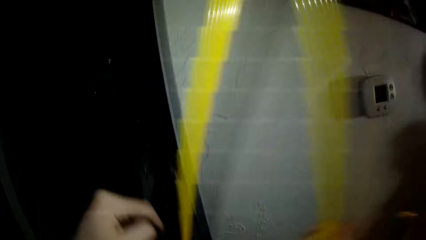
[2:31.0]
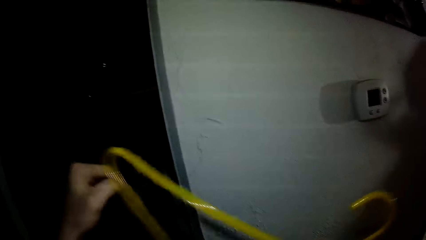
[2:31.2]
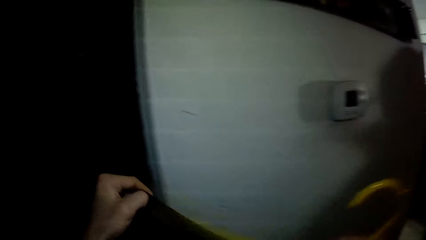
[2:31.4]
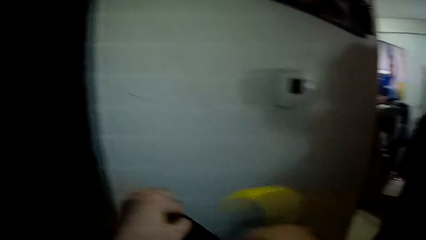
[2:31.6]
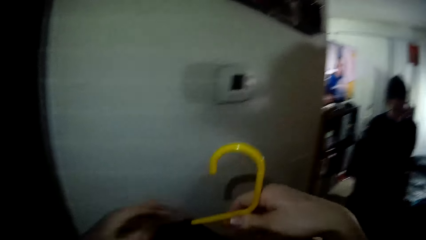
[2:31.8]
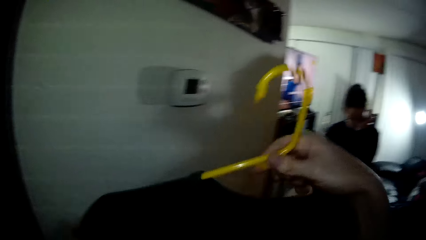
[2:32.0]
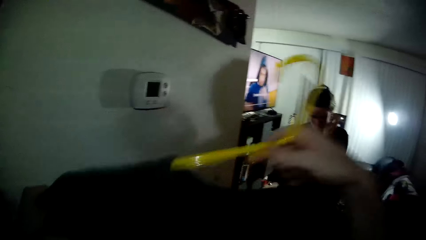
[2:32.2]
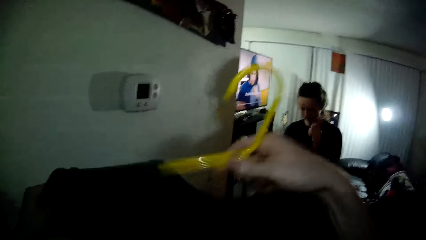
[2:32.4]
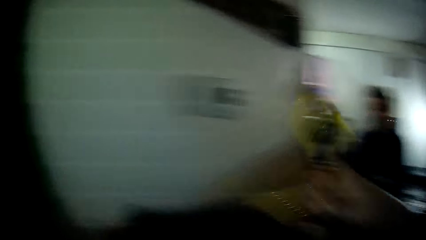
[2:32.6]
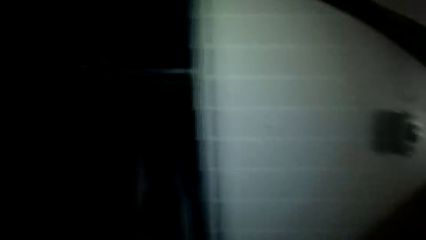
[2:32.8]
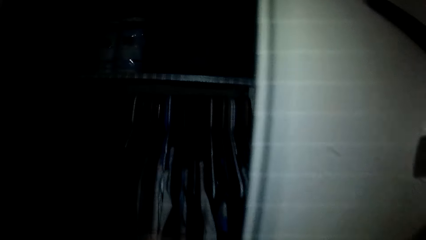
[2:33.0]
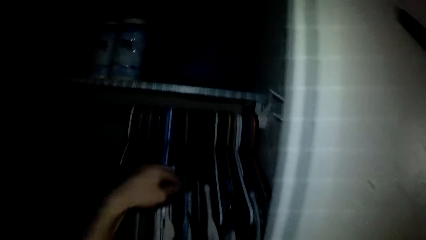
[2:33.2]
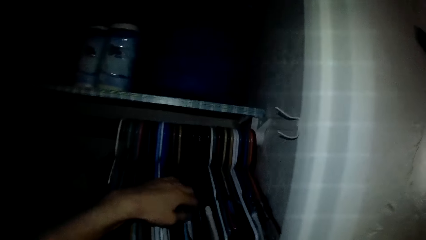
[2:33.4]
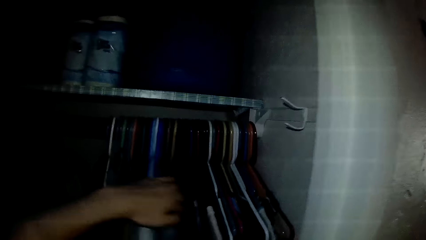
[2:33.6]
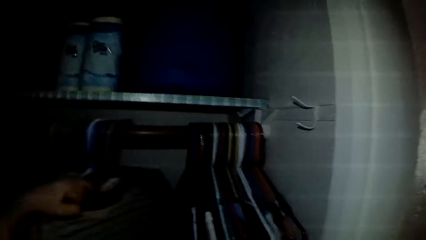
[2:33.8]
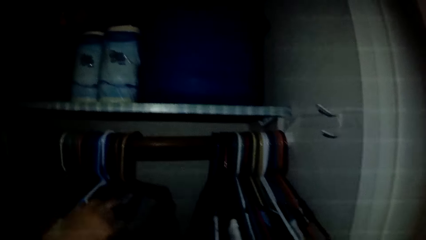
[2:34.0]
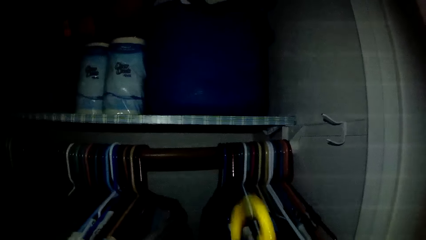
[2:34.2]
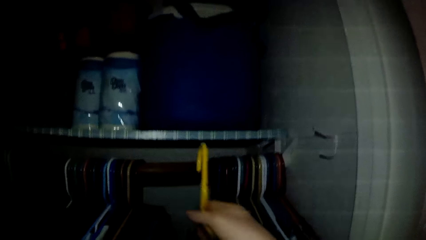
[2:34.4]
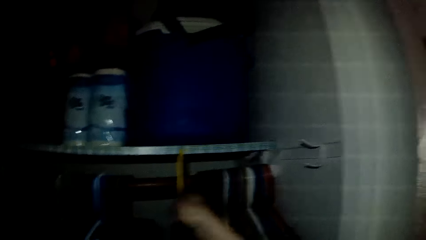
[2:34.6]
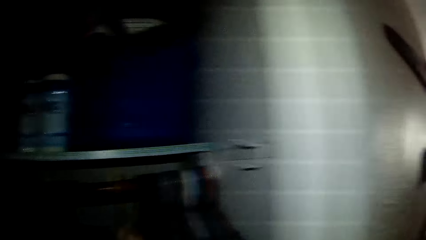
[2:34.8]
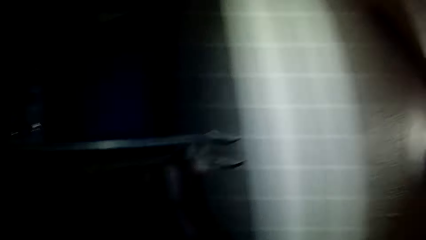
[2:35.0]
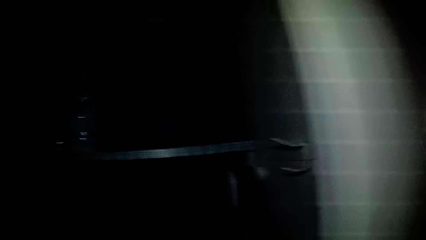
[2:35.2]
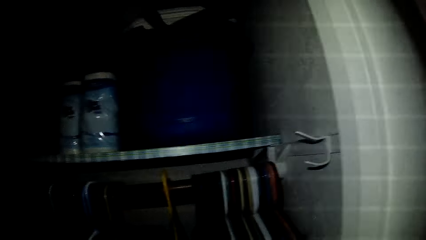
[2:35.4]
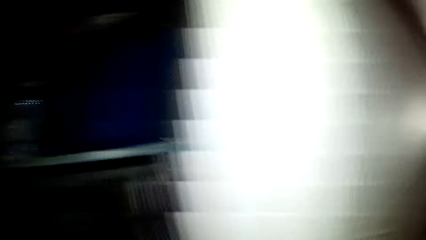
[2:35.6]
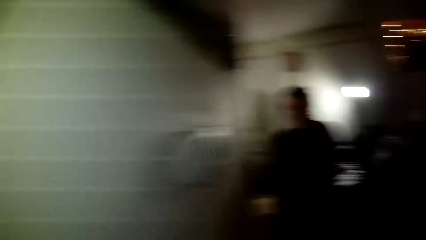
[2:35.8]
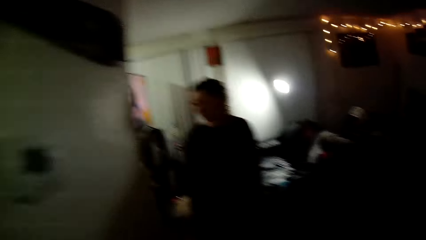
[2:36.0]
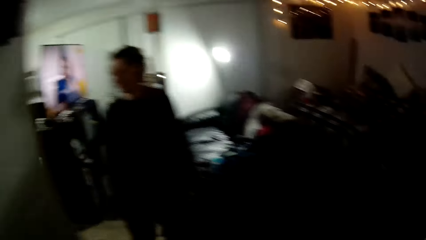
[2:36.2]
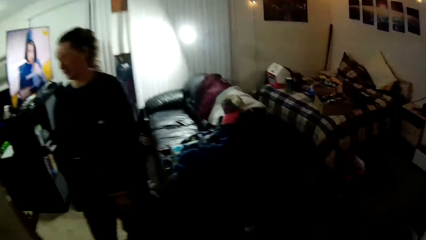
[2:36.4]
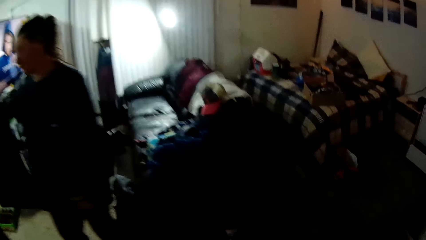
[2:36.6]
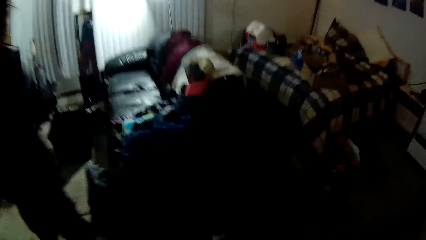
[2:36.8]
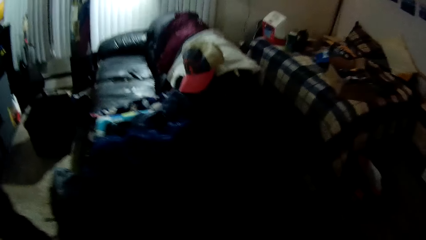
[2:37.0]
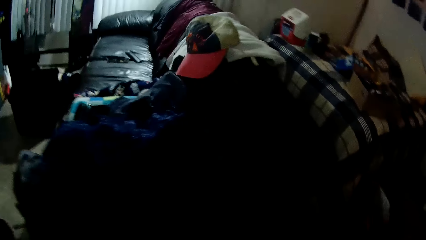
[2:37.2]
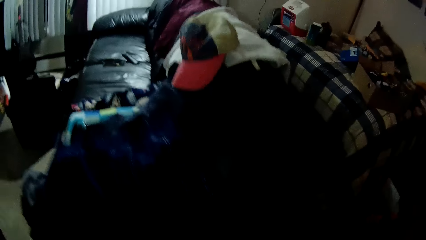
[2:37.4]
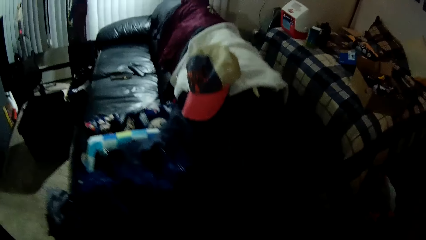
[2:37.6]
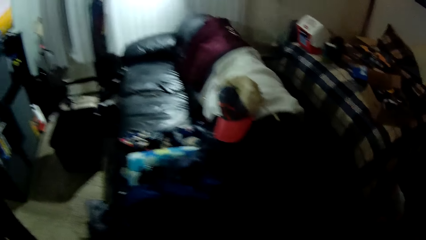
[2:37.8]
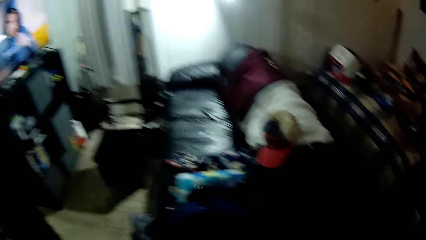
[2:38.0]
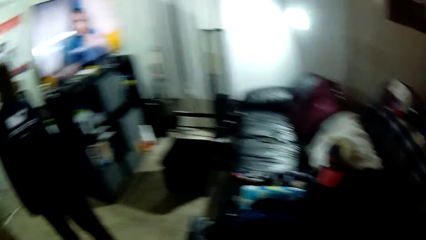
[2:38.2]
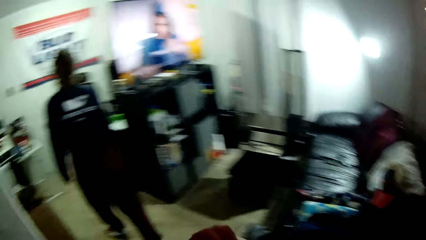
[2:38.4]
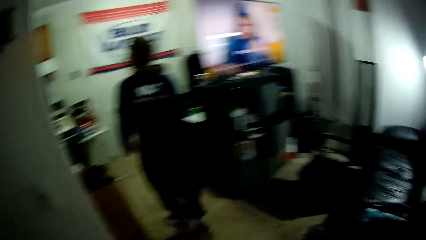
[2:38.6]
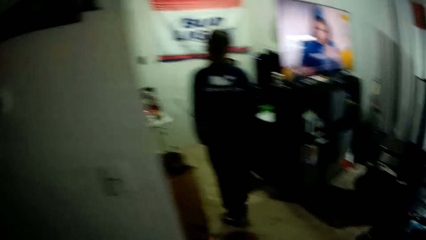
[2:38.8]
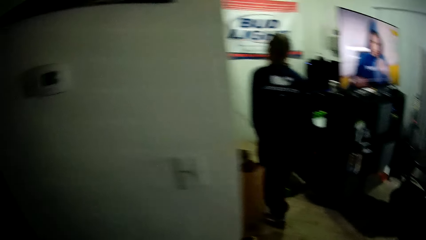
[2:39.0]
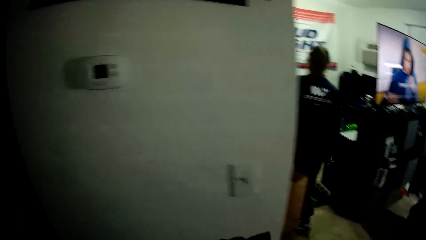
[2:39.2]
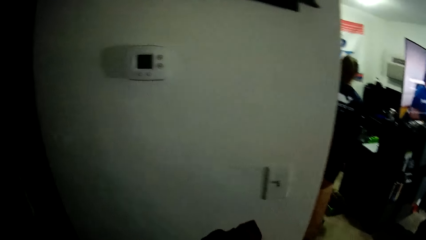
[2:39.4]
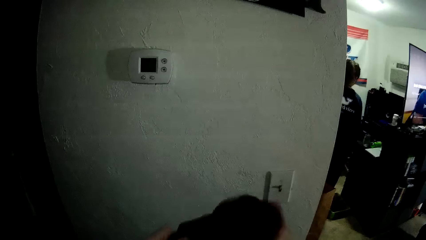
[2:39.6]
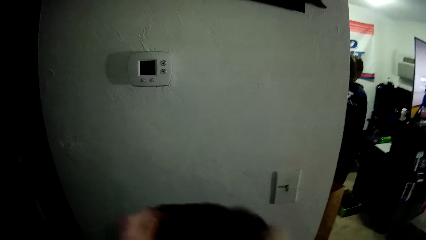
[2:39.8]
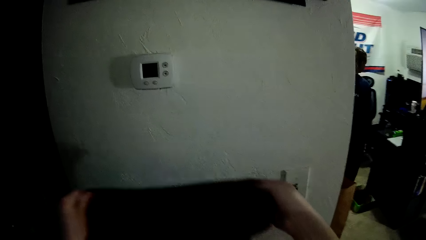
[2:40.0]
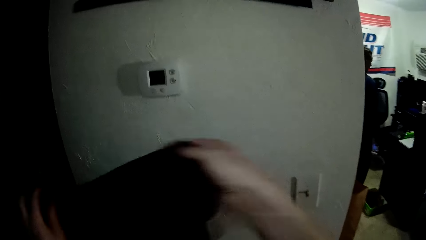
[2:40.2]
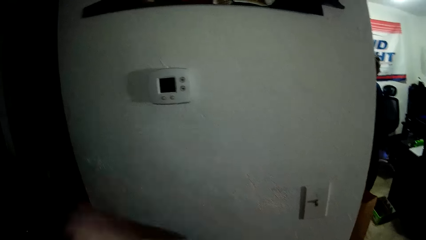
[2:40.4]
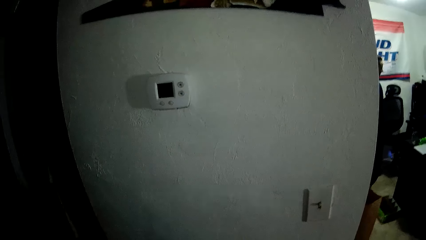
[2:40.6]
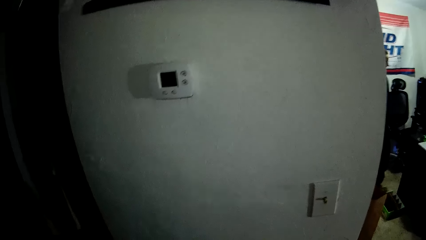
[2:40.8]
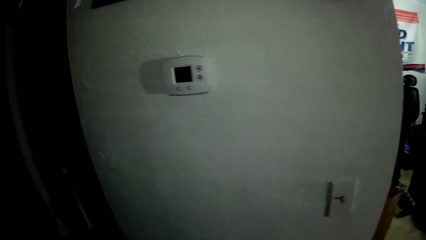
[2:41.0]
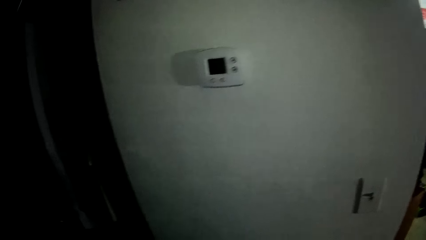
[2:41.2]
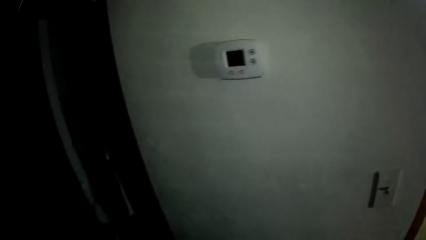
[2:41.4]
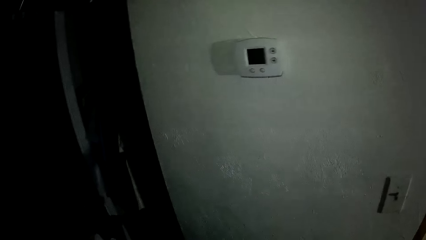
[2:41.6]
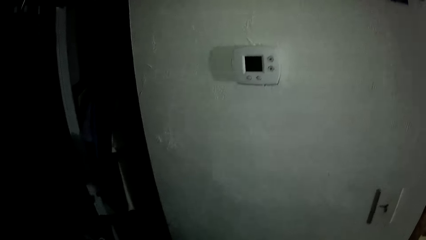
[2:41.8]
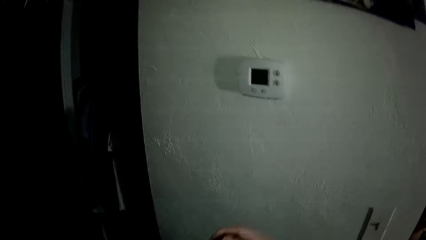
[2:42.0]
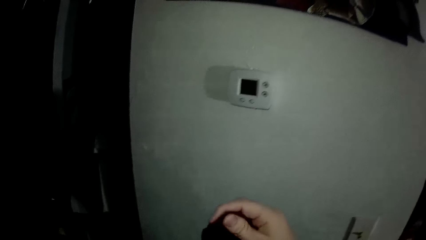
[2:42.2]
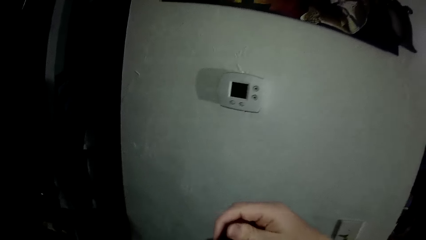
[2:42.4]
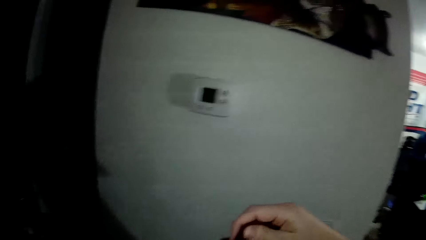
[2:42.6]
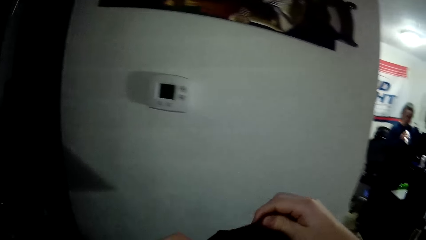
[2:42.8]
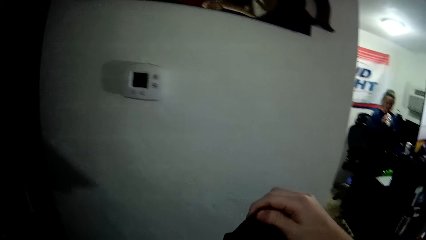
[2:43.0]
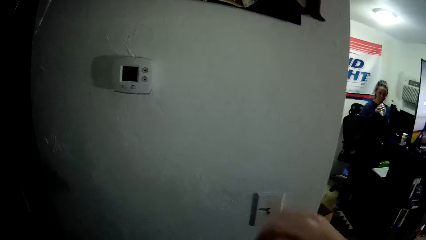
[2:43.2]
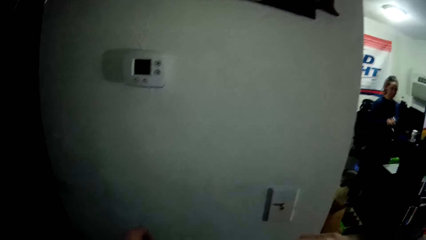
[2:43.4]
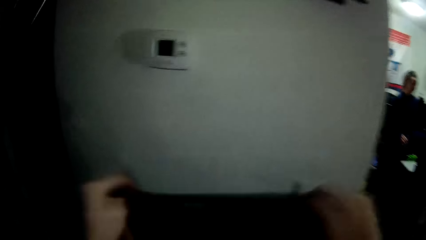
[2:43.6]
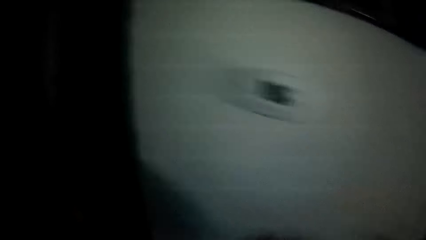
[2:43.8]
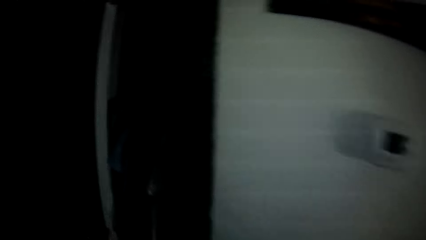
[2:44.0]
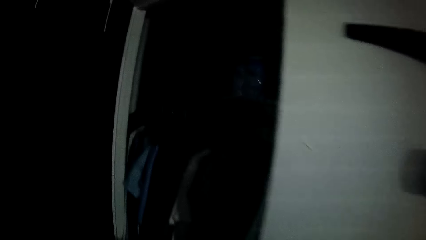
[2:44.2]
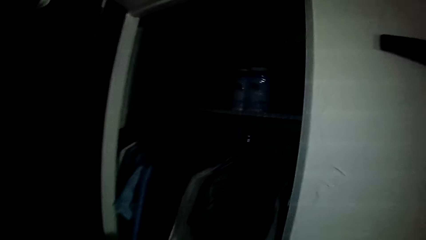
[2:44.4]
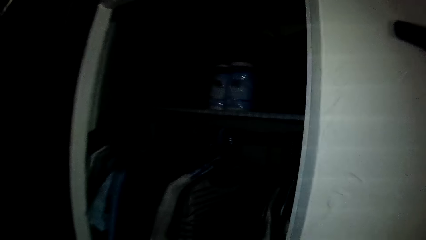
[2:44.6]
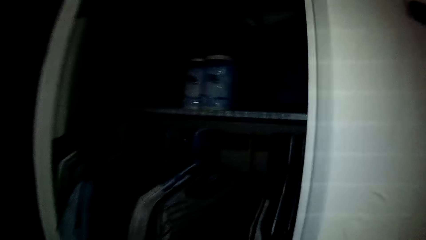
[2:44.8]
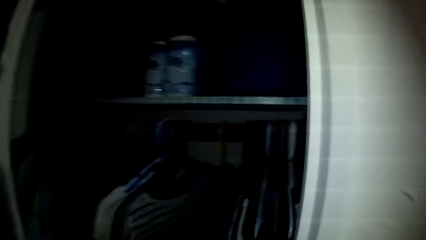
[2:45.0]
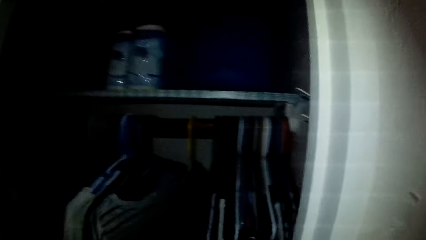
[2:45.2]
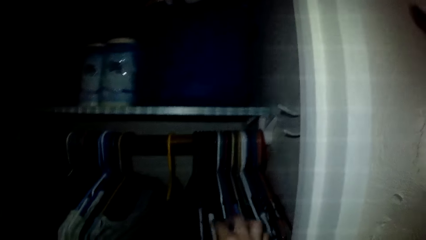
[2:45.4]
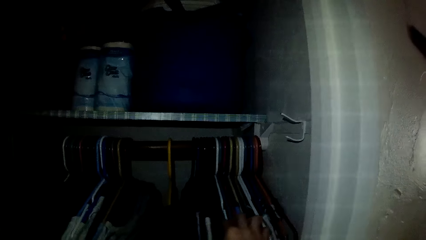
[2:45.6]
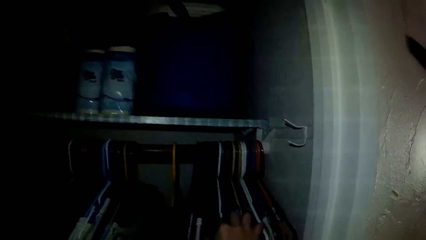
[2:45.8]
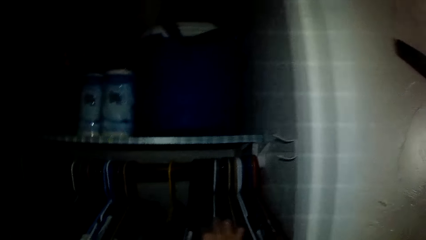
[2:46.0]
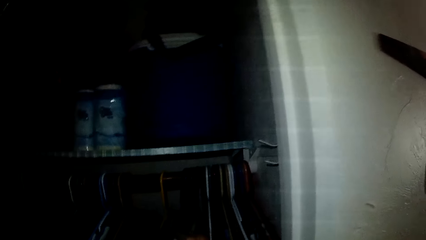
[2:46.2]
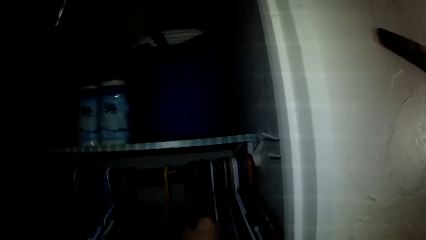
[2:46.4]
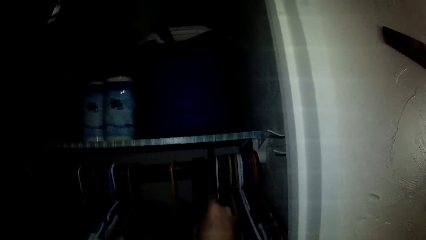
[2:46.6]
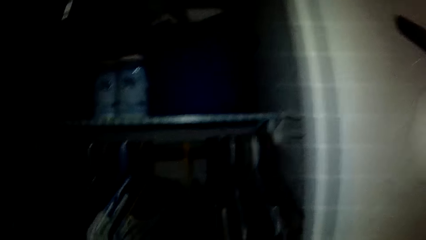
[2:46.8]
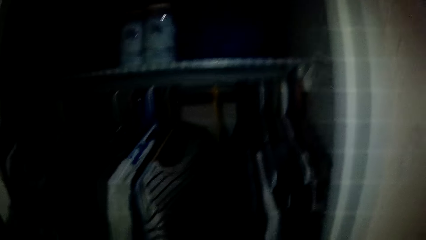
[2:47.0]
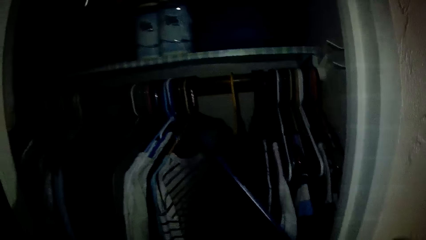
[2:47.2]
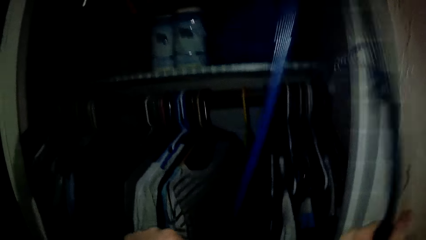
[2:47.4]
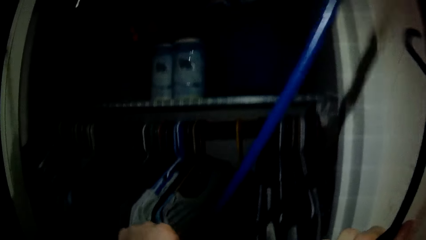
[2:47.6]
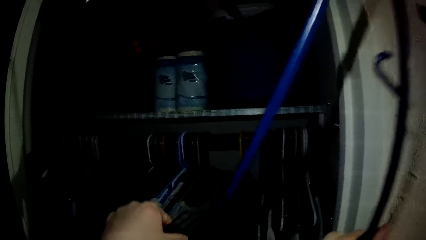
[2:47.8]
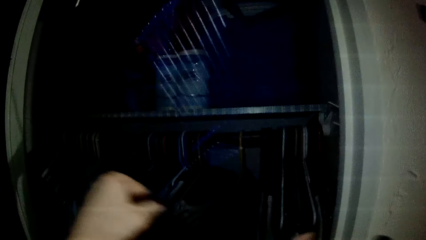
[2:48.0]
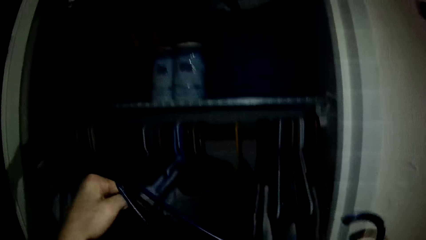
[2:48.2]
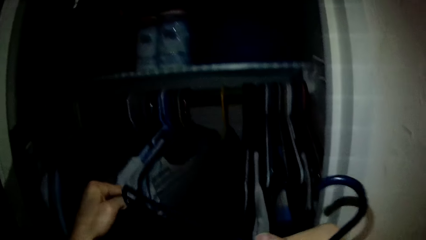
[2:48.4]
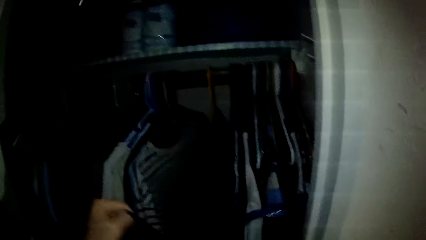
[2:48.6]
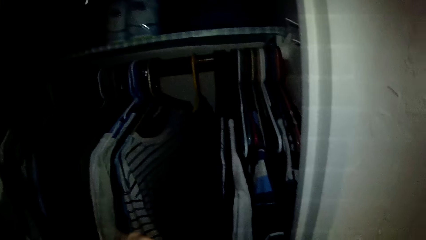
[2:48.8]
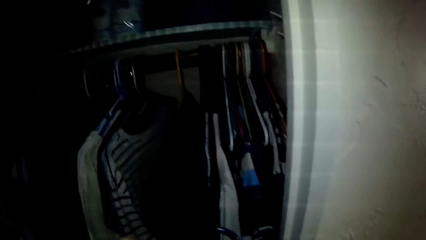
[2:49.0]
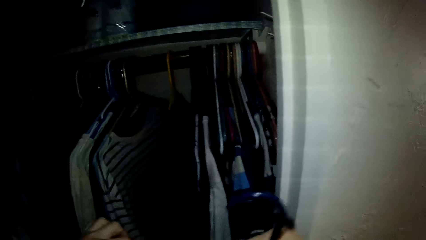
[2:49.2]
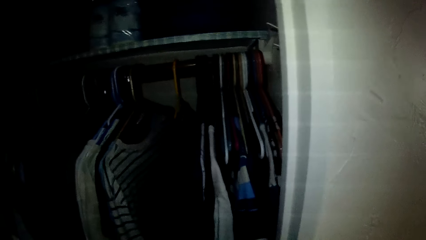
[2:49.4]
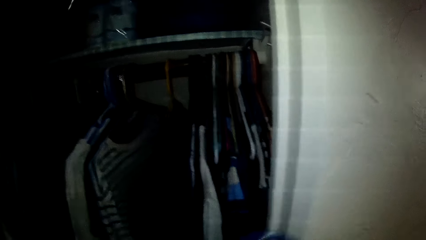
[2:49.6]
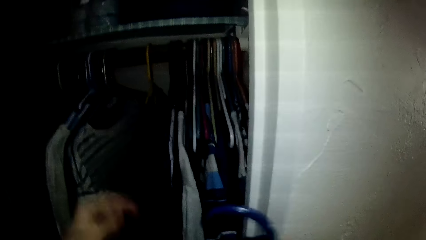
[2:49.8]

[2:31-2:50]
The camera wearer places another cloth on the hanger. He moves some clothes in the wardrobe with his left hand. He hangs the other cloth in the wardrobe. He walks around the house. A woman walks around the house. The camera wearer holds a cloth. The woman drinks from the glass. The camera wearer picks another hanger from the wardrobe with his right hand. He places another cloth on the hanger.
